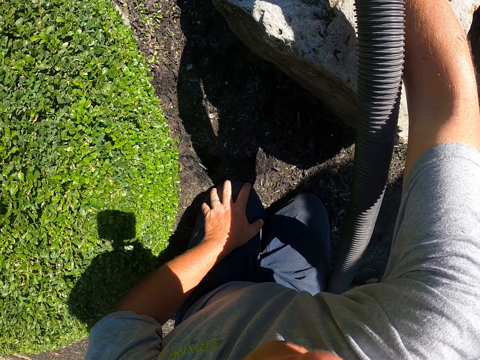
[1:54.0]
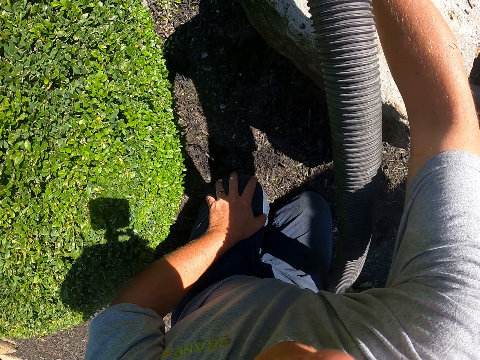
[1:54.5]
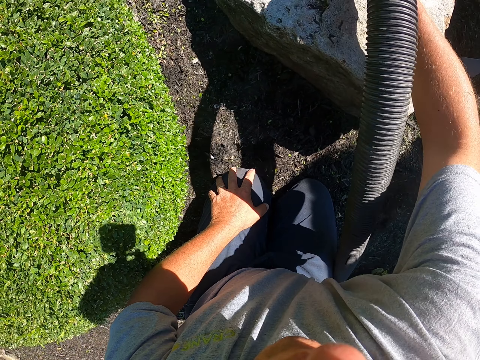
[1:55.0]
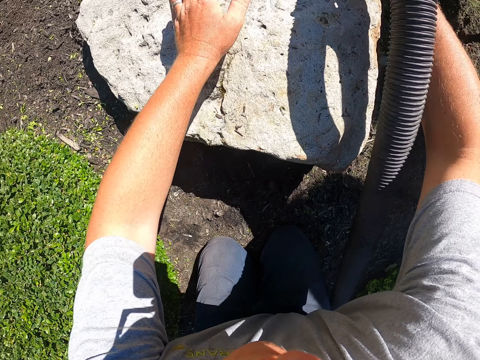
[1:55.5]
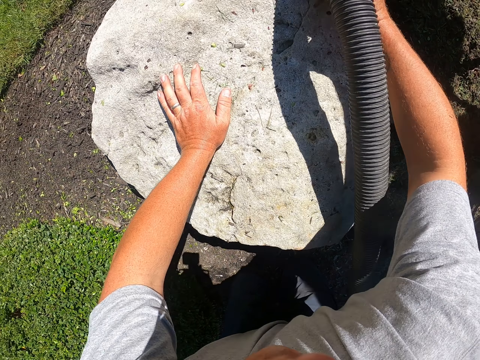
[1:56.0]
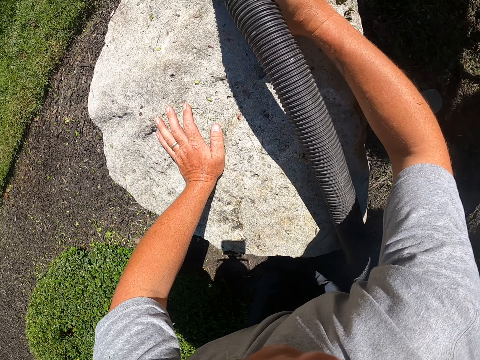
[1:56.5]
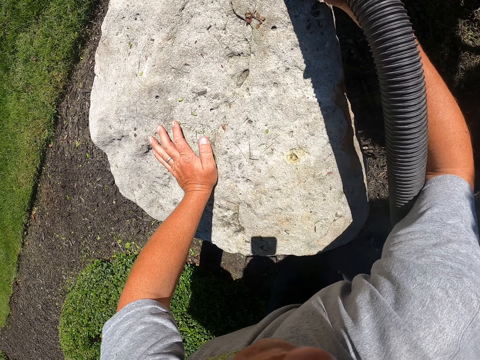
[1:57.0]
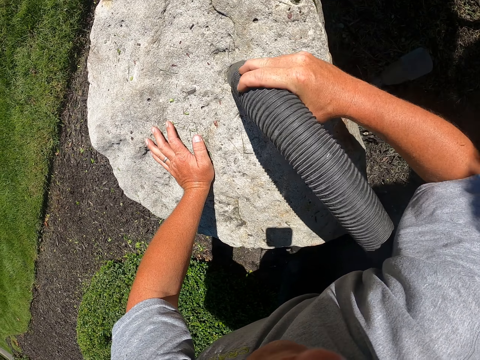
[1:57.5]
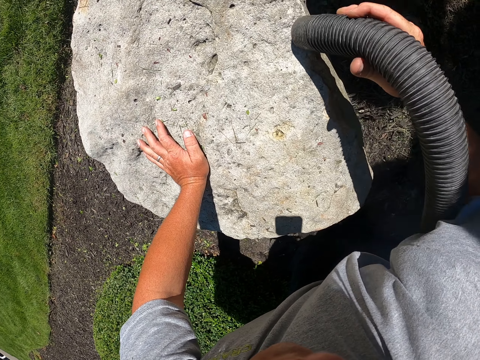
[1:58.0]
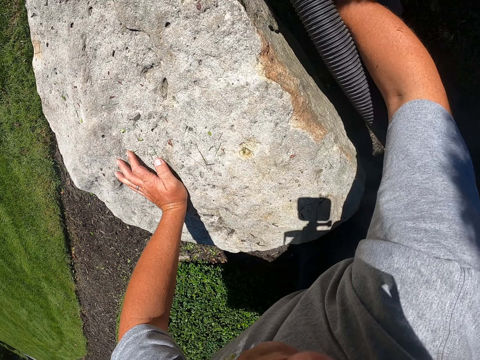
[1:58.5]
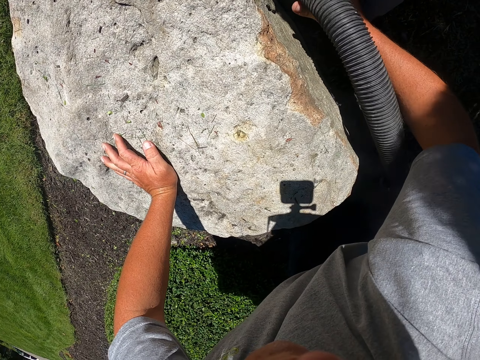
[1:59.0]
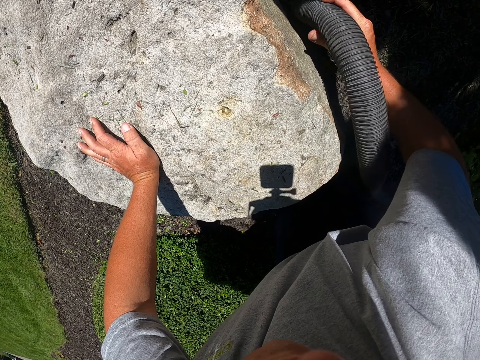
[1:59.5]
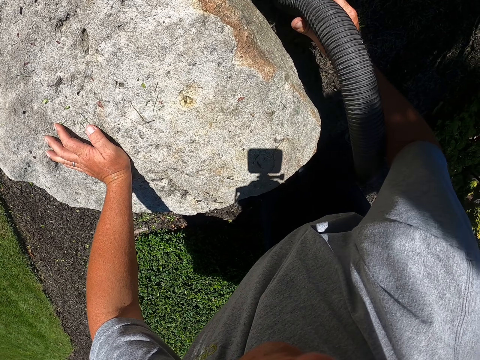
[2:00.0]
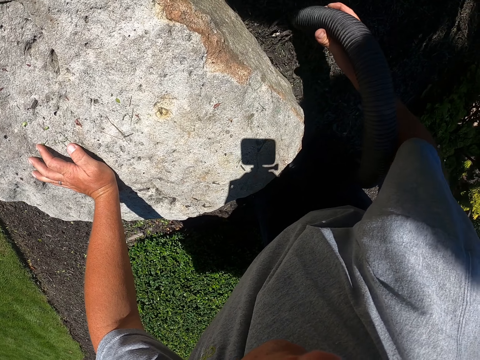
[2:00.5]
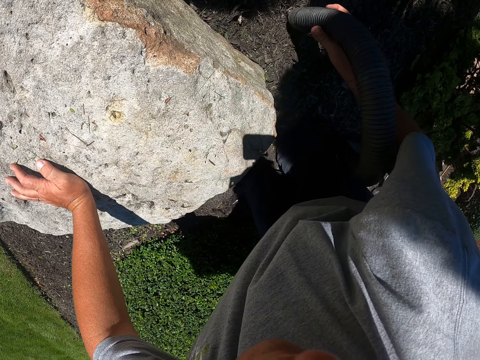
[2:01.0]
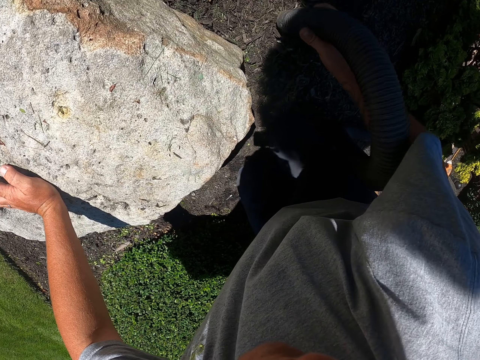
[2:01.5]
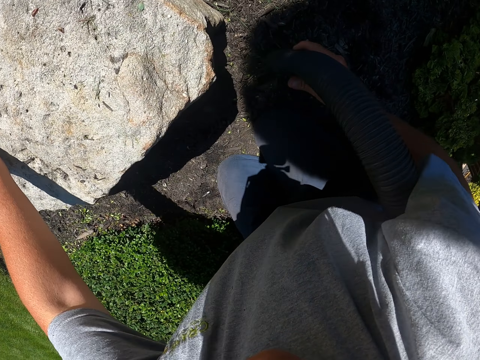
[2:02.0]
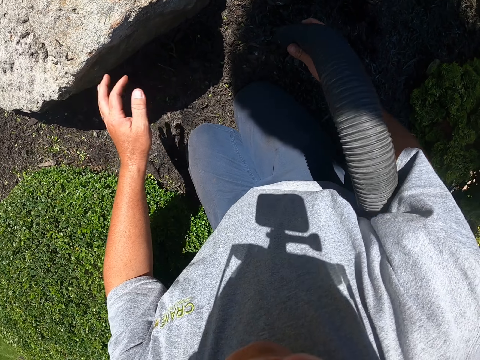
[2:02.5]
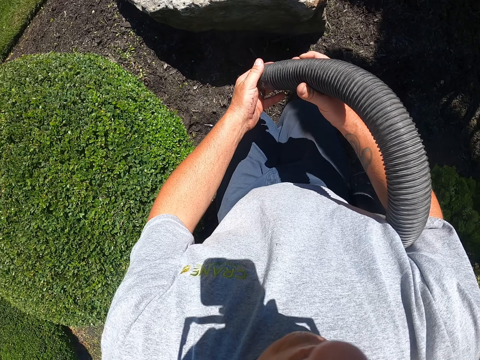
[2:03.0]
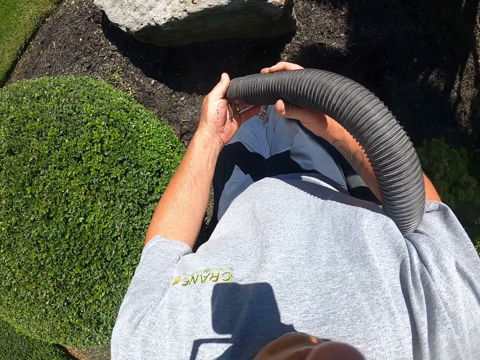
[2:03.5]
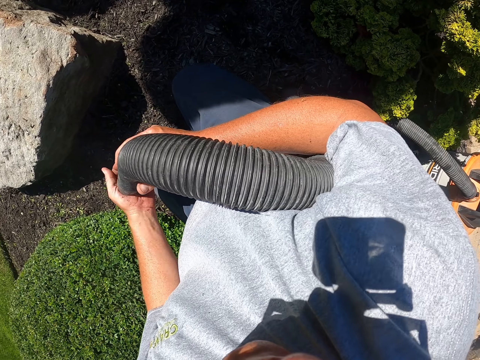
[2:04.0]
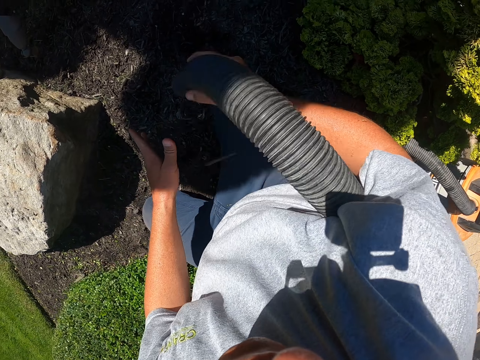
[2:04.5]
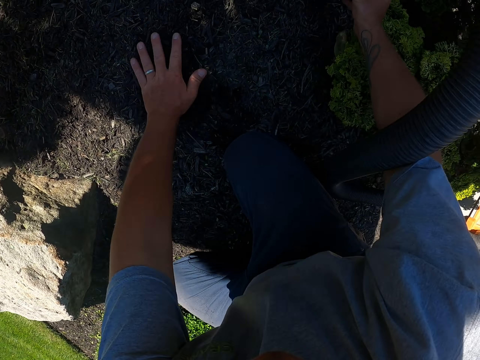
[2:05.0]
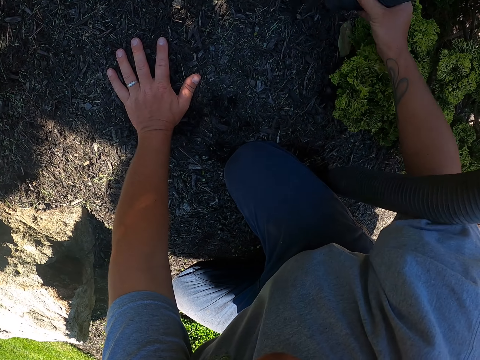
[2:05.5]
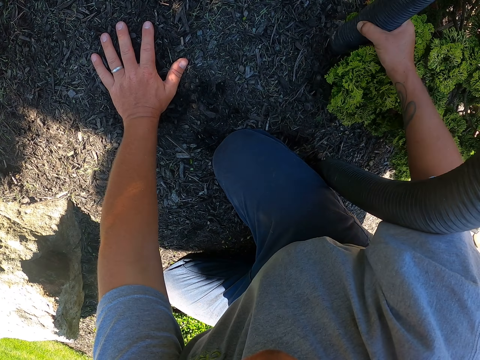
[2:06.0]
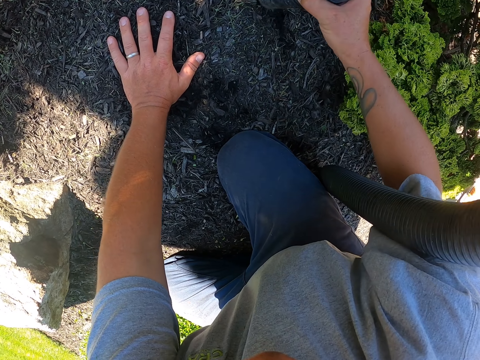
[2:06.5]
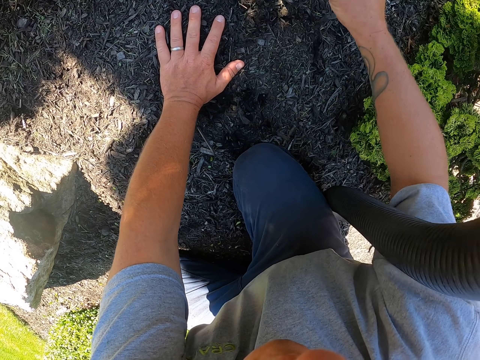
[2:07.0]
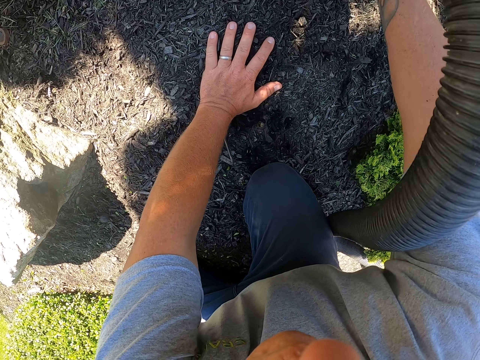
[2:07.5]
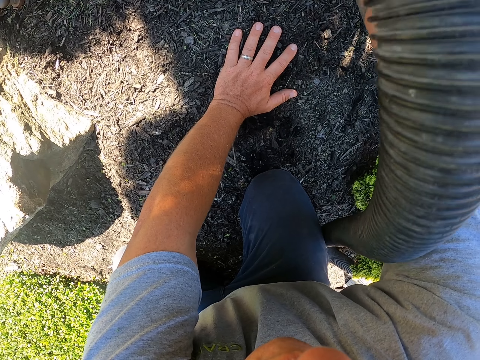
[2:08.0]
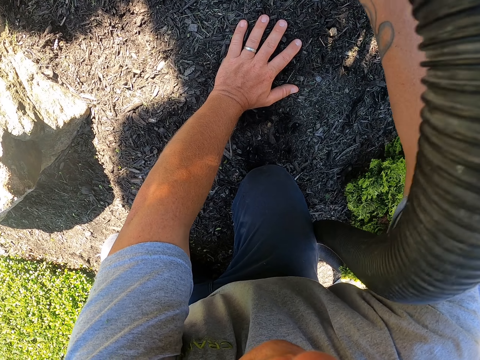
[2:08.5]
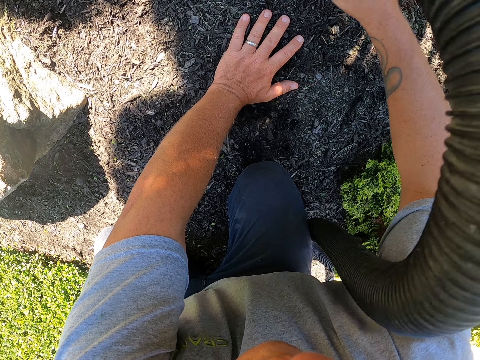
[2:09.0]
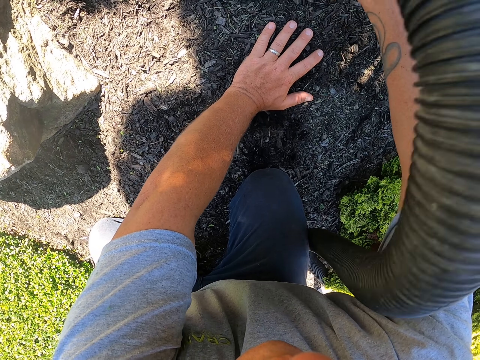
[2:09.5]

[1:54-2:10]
The camera wearer touches the leaf blower vacuum to the left hand. He wipes the hose with his hand. He sucks the leaves from the garden with the vacuum cleaner.

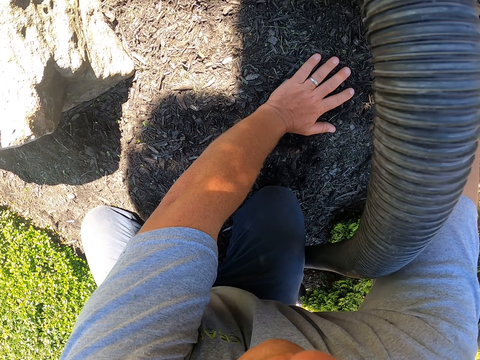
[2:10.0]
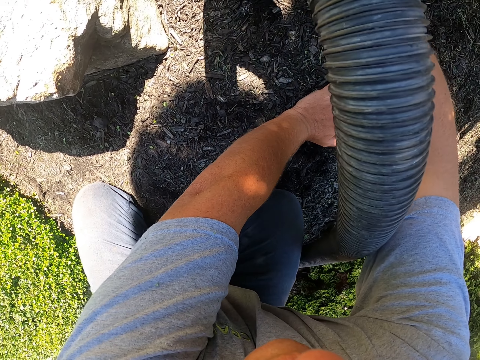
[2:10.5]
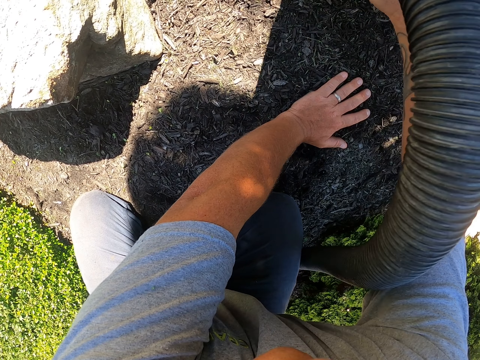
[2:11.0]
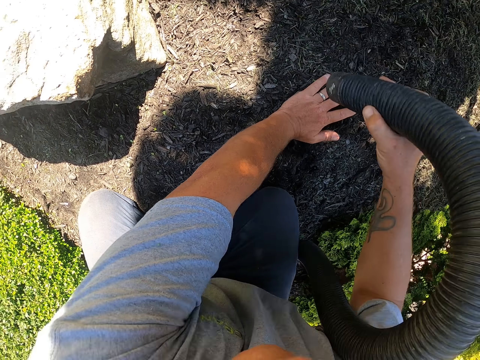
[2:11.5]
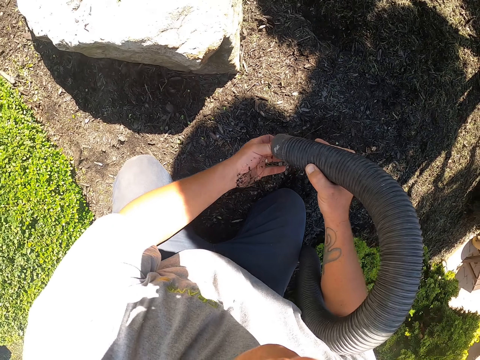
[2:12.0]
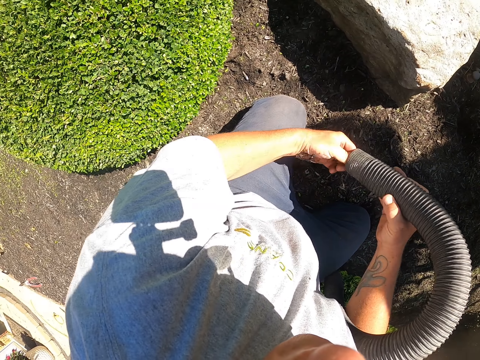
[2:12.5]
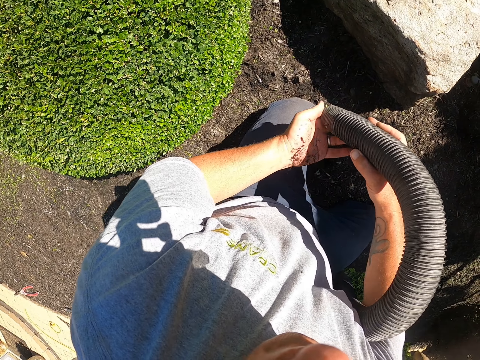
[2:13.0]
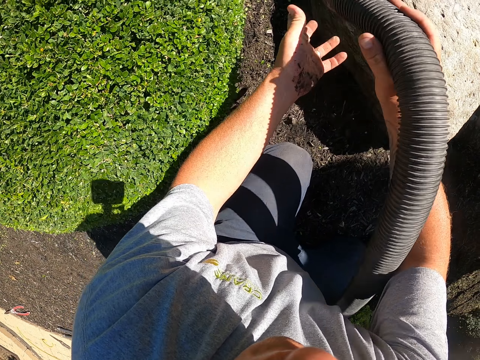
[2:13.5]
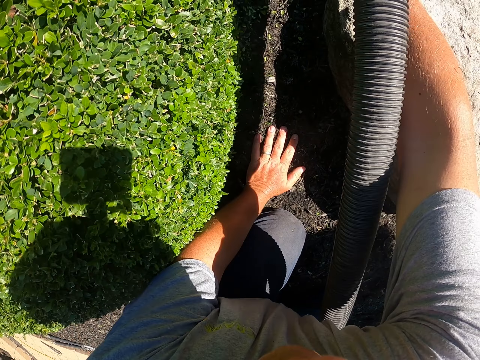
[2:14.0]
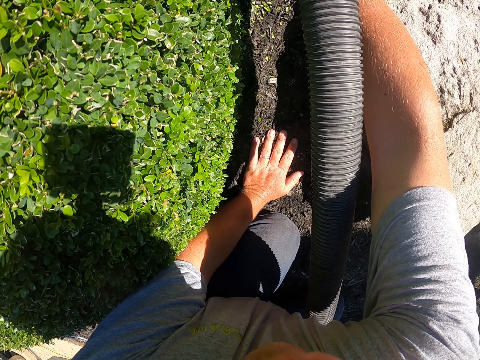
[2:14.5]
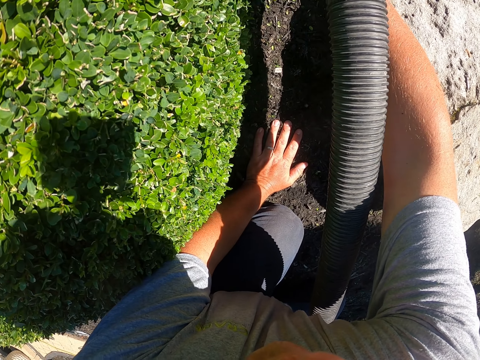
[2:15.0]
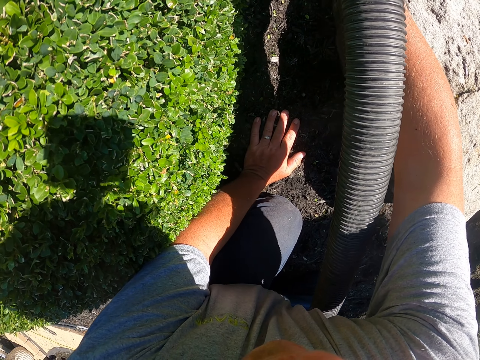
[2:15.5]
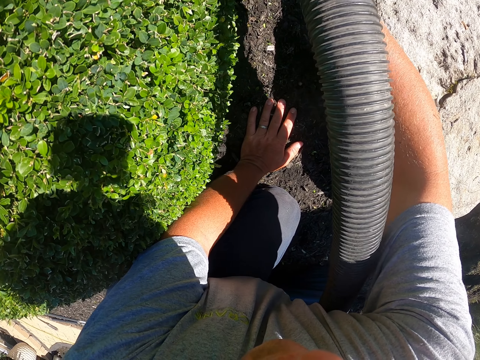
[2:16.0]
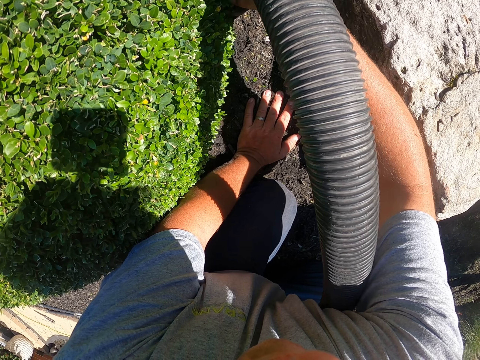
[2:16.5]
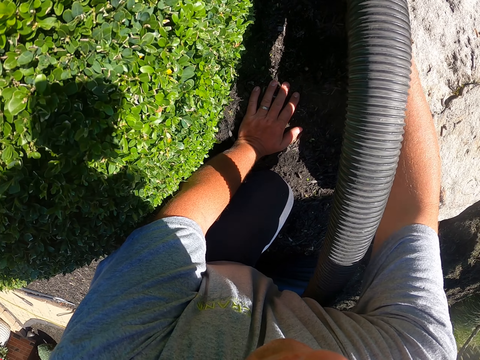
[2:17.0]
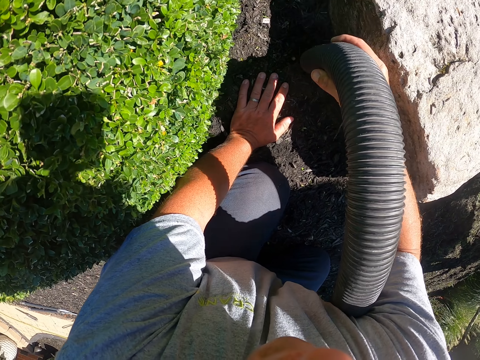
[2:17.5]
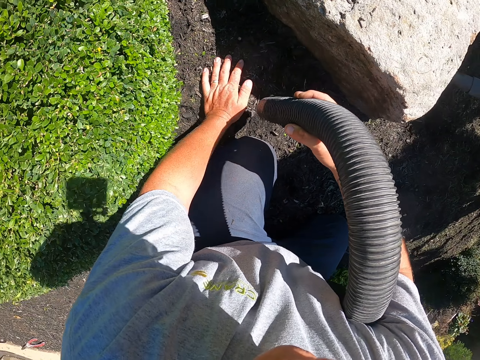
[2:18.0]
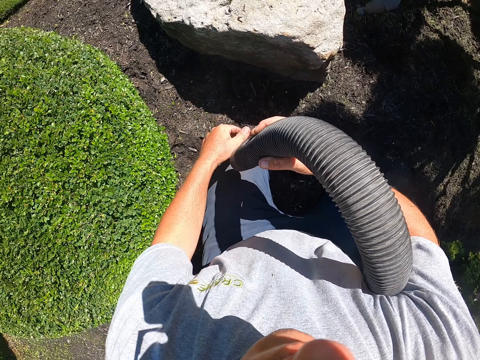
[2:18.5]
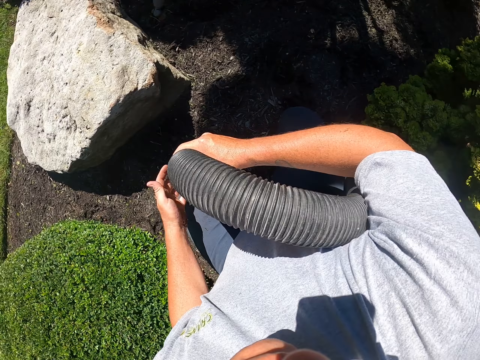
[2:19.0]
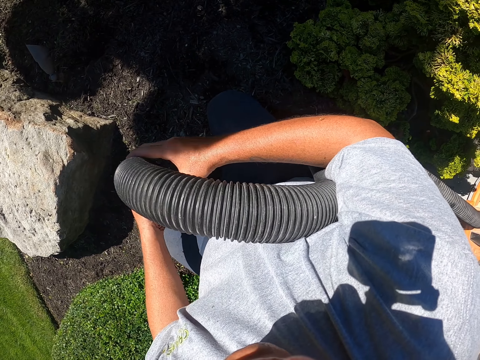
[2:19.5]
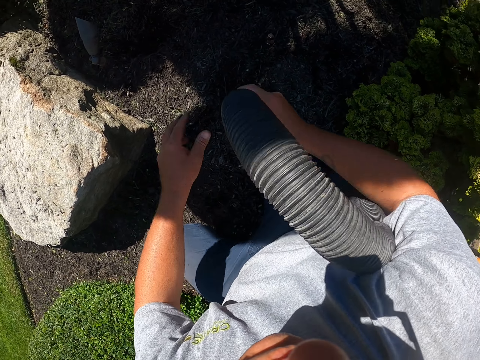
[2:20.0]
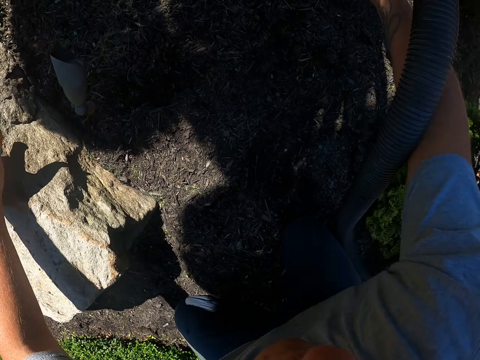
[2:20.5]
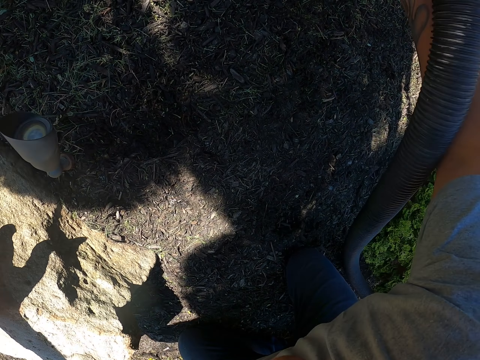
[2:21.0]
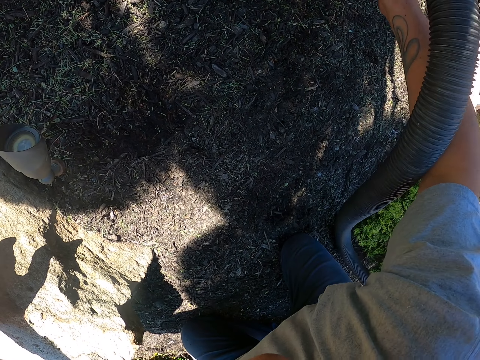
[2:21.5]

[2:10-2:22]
The camera wearer touches the leaf blower vacuum to the left hand. He wipes the hose with his hand. He sucks the leaves from the garden with the vacuum cleaner. He wipes the hose with his hand. He touches the leaf blower vacuum to the left hand. He sucks the leaves from the garden with the vacuum cleaner.
